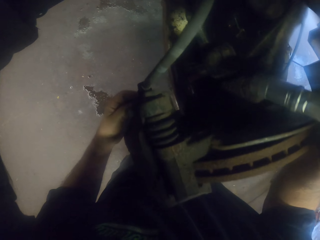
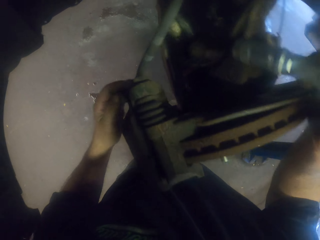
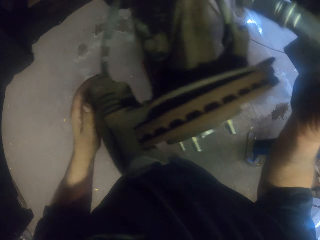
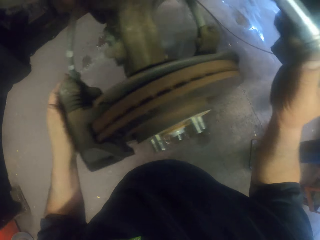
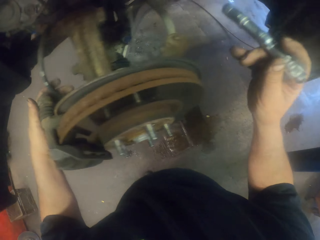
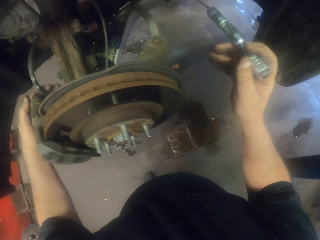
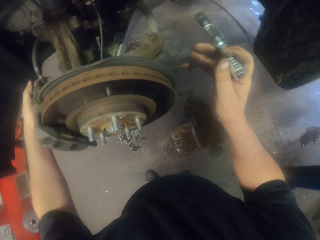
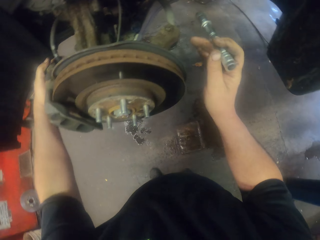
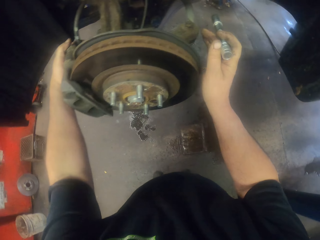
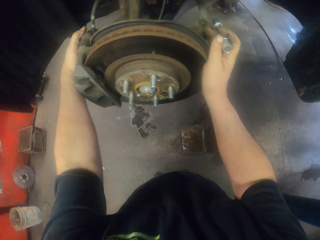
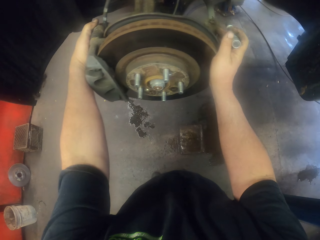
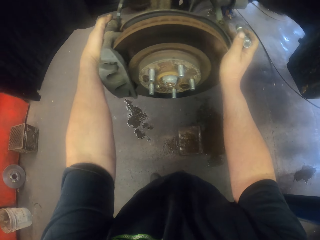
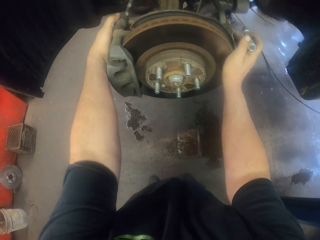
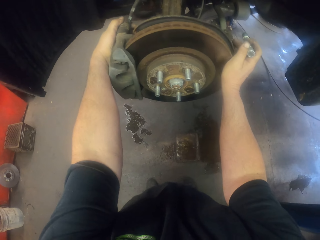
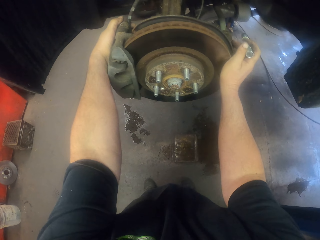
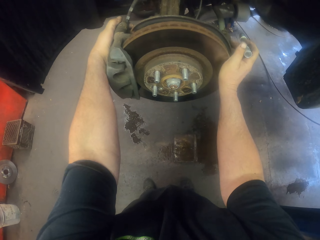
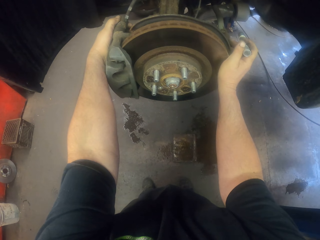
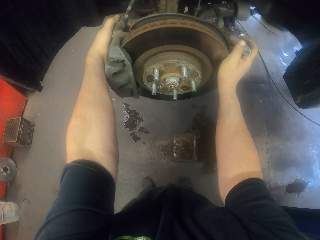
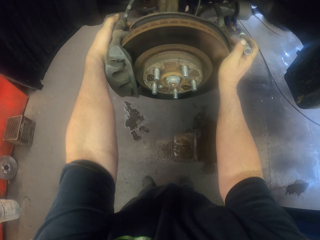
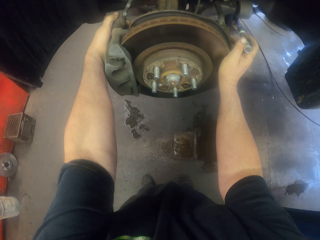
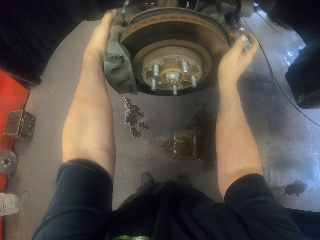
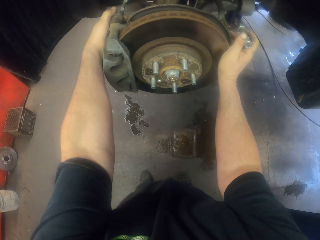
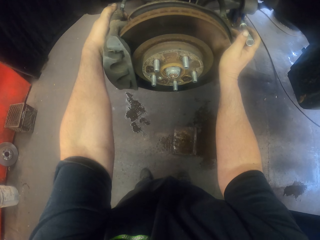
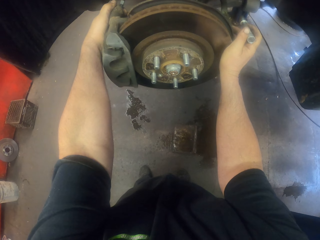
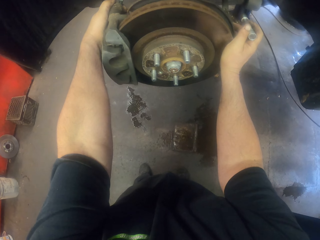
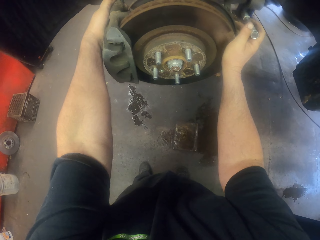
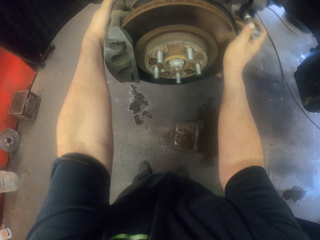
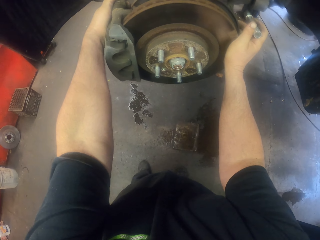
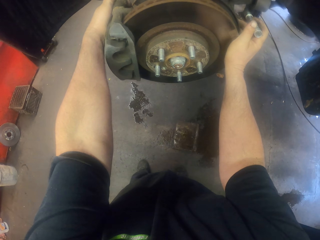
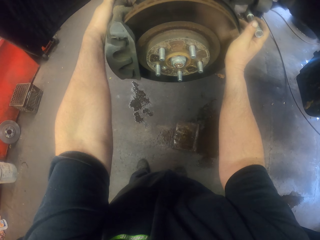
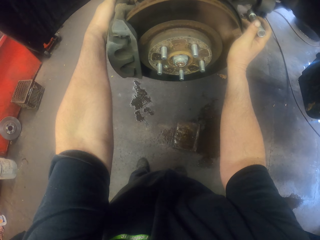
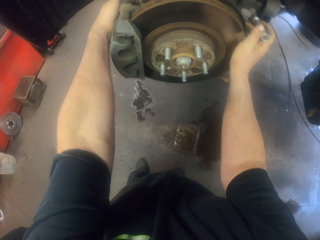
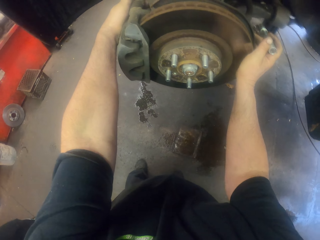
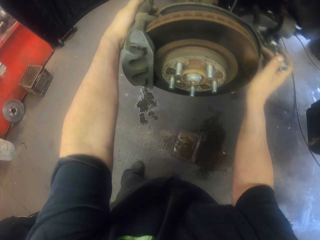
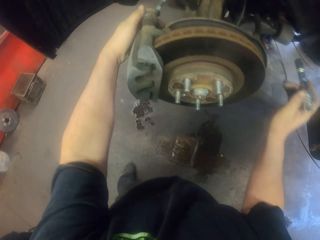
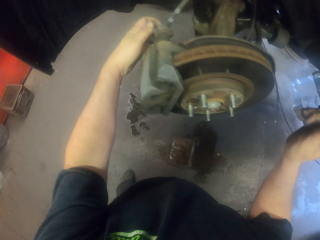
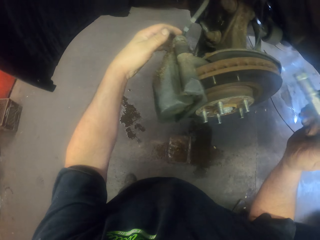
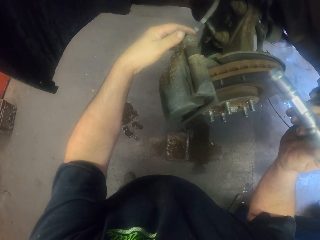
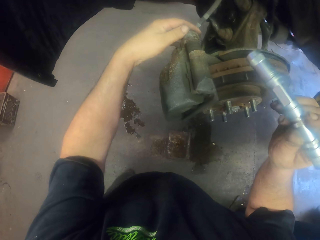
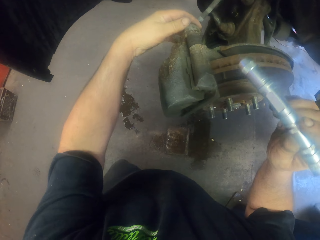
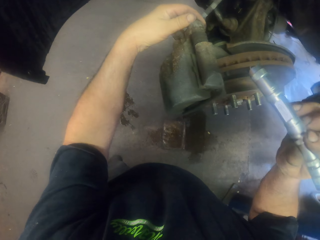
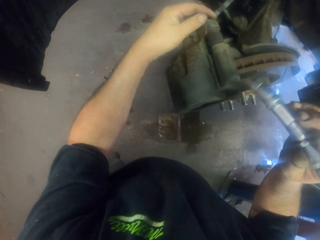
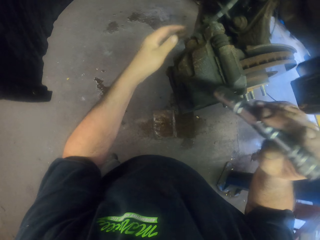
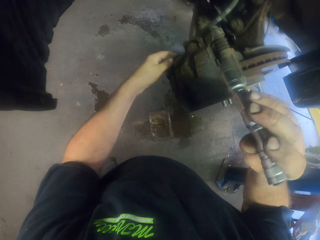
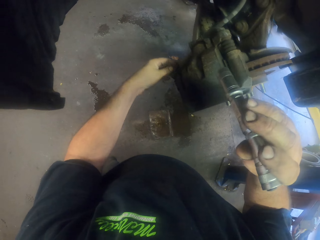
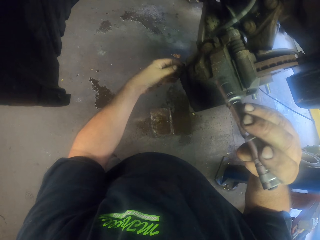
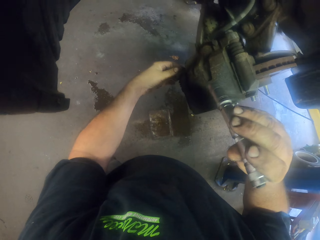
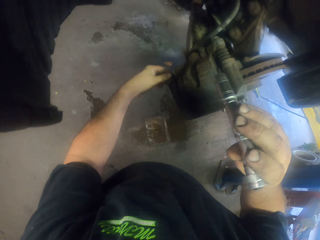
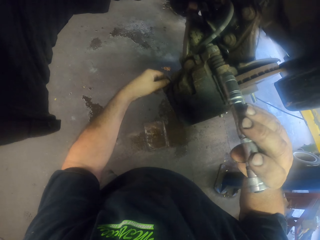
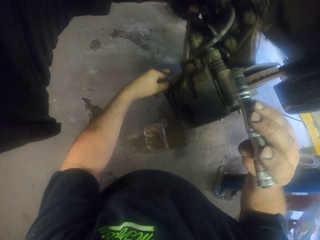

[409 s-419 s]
The camera wearer holds a torch. They hold a car tyre metal. They turn to the side. They hold the car tyre metal. They hold the torch.

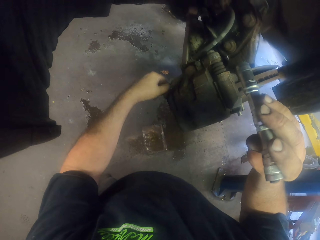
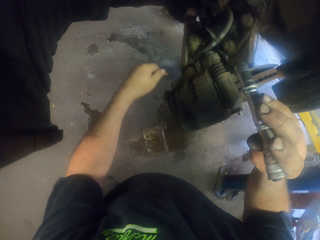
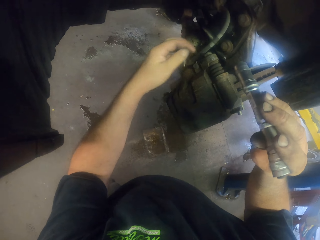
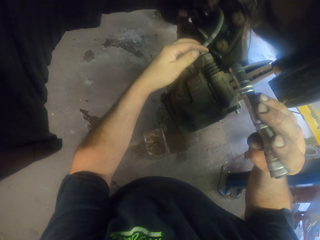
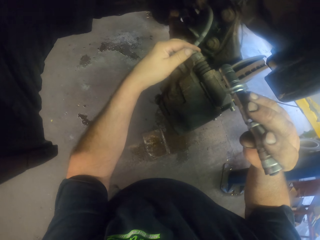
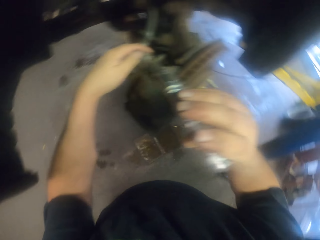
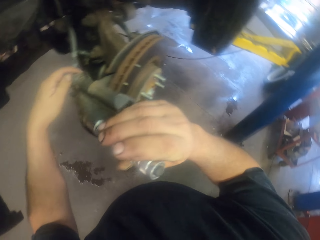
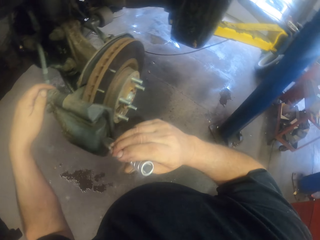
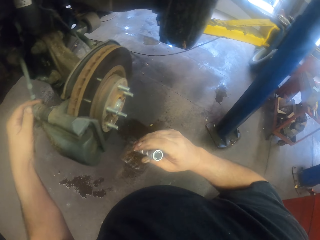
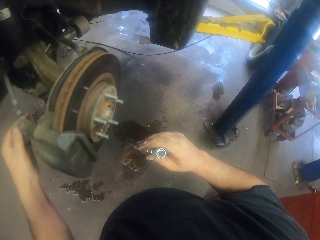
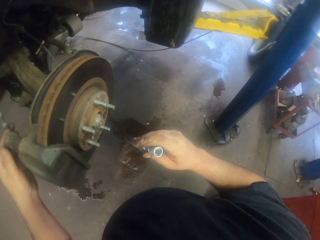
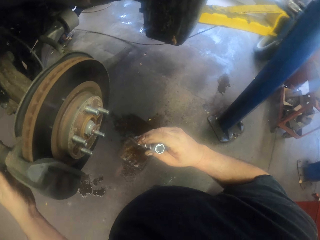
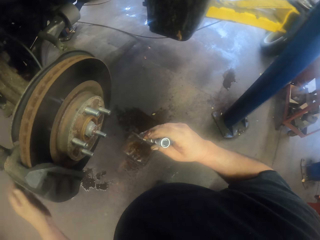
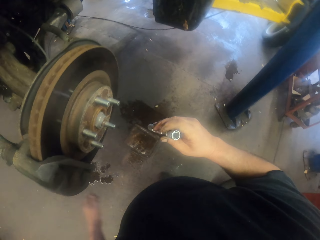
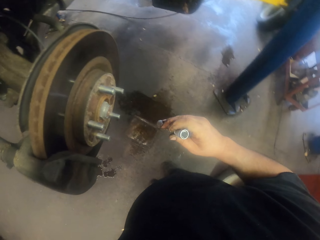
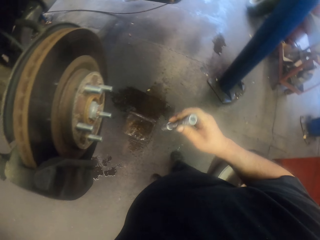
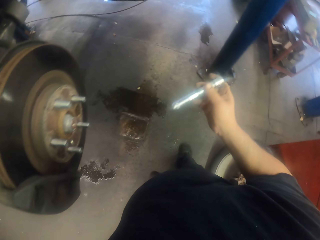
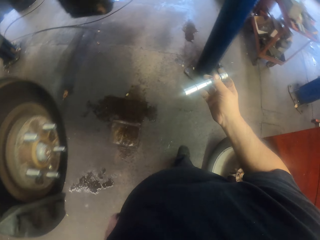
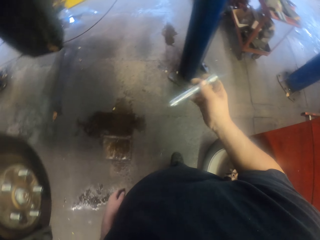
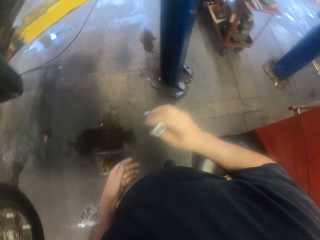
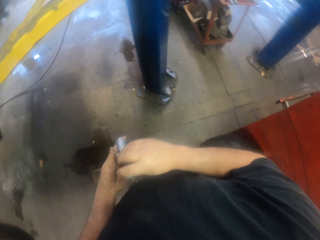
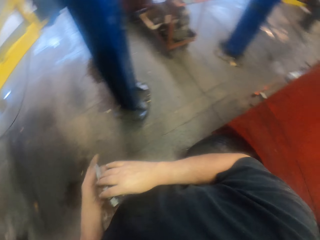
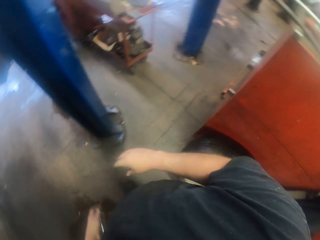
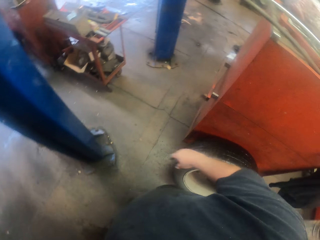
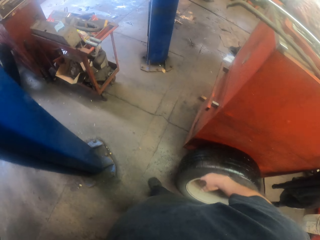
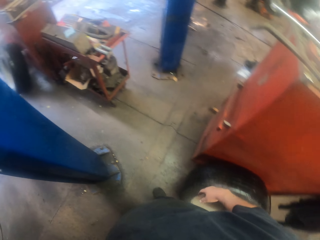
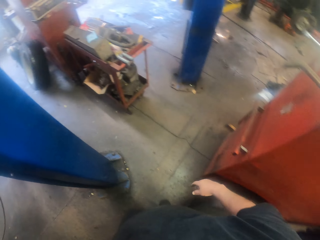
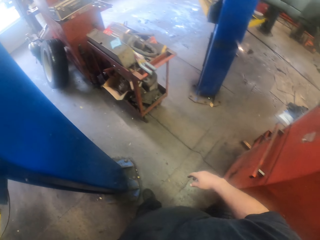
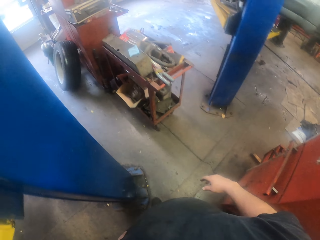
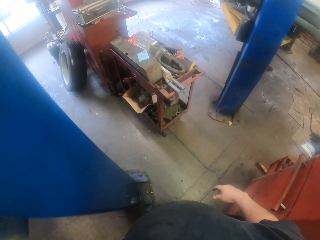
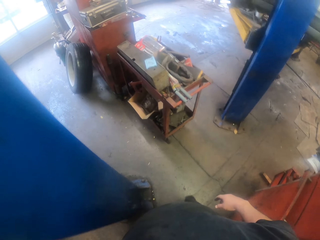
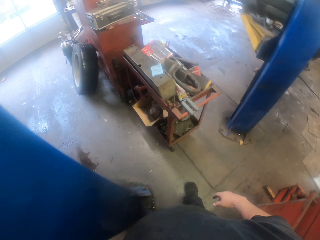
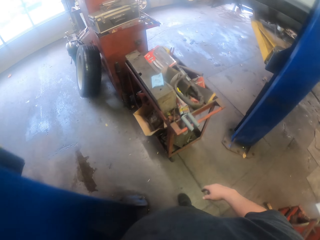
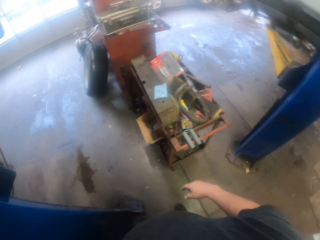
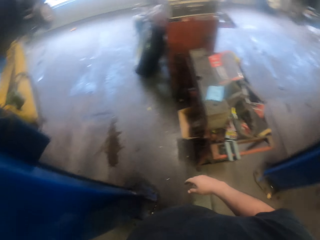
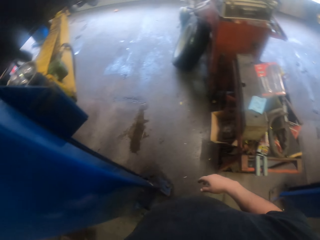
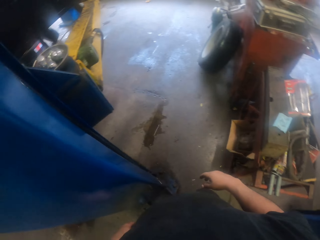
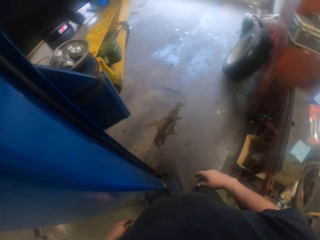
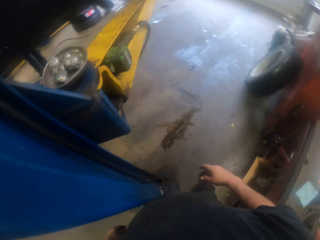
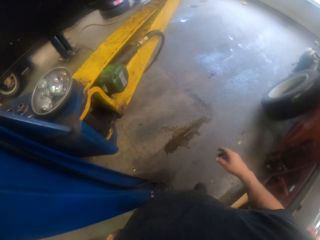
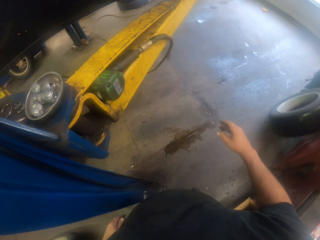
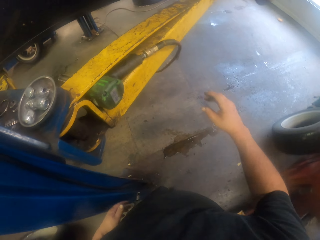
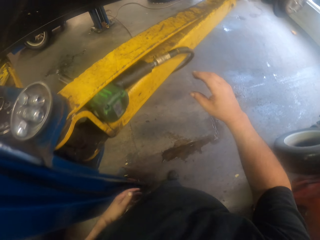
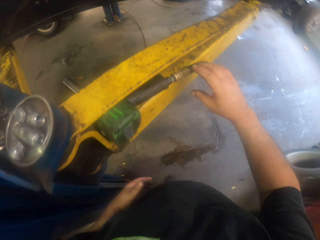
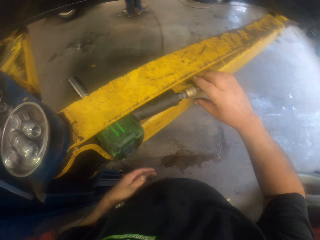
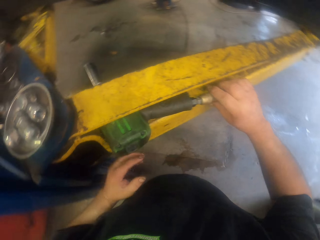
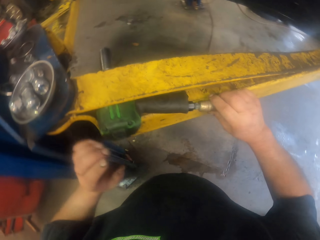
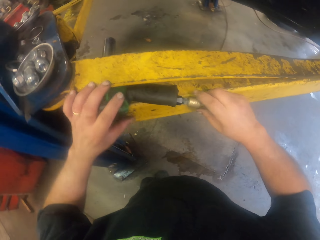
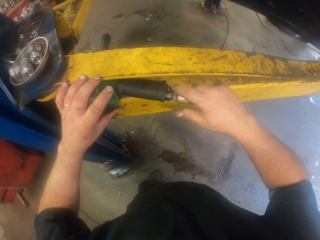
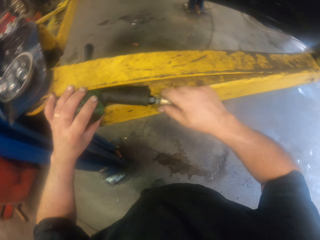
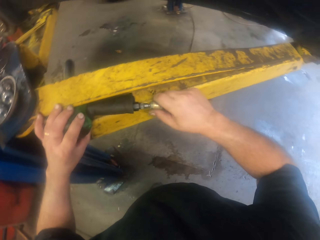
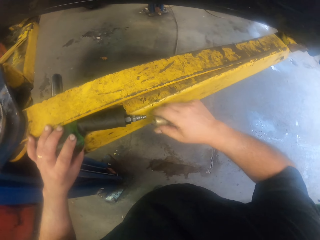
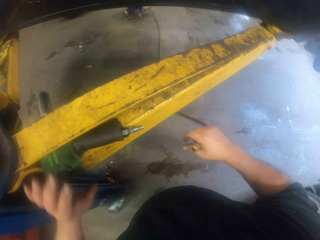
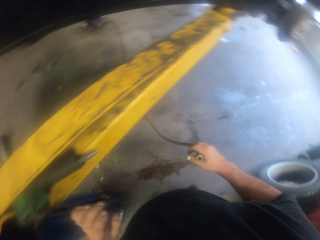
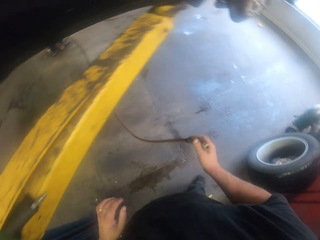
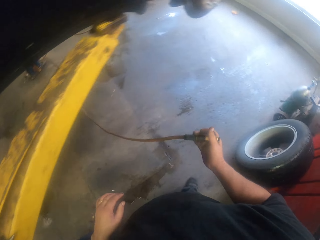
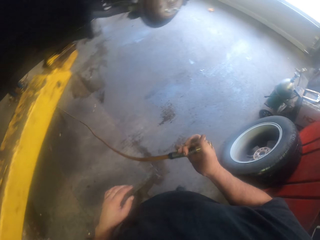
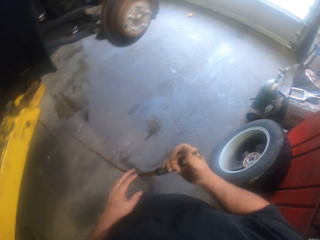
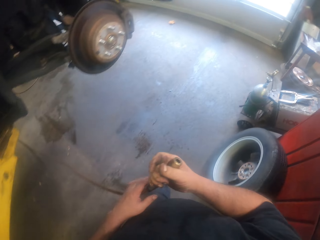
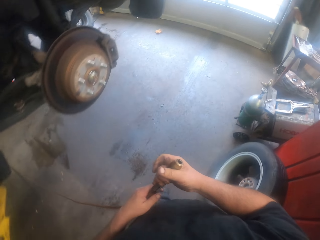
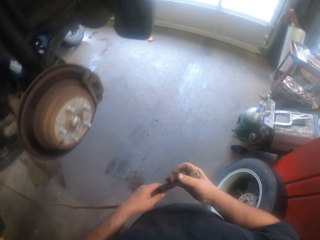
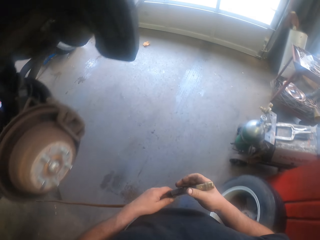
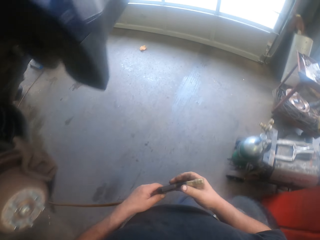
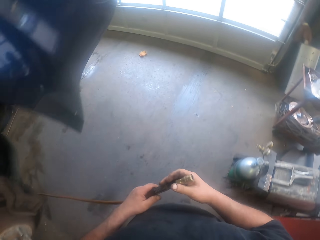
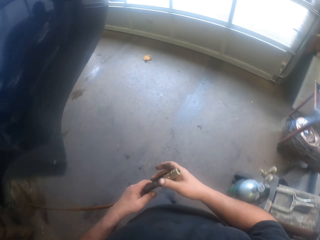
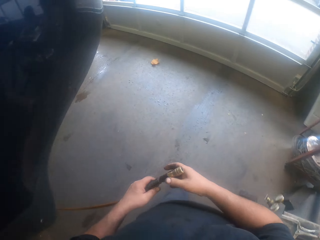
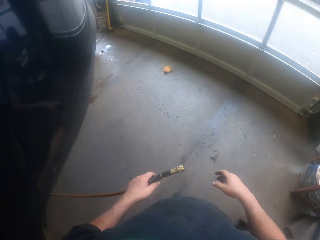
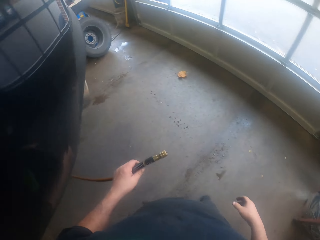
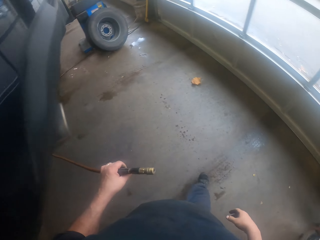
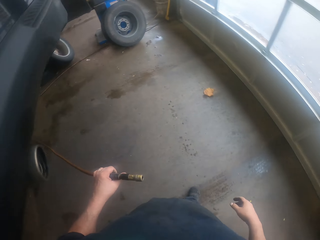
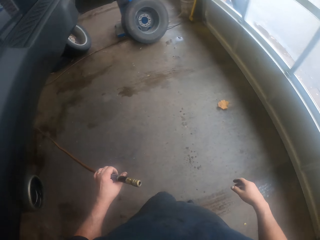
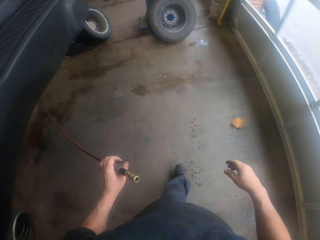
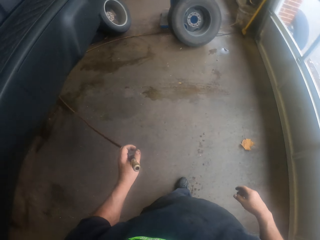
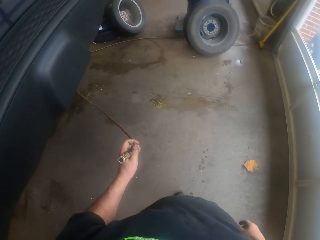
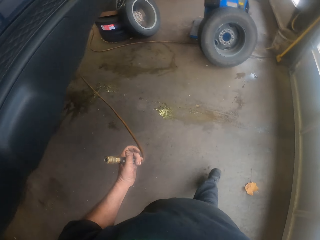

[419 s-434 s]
The camera wearer touches the caliper housing. They turn to the side. They hold a torch. They pass the torch to the left hand. They turn to the side. They walk around. They hold a hose pipe with the right hand. They hold an impact wrench with the left hand. They disconnect the hose pipe from the impact wrench. They hold the hose pipe with the left hand. They walk around.
